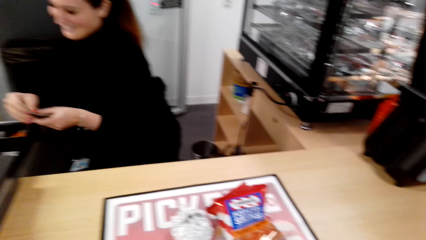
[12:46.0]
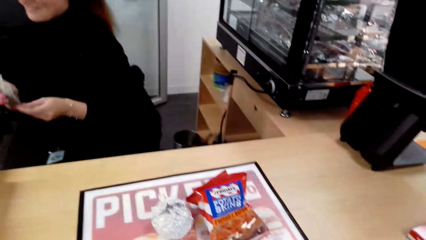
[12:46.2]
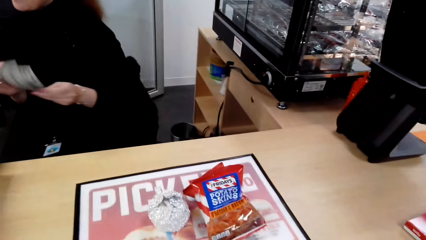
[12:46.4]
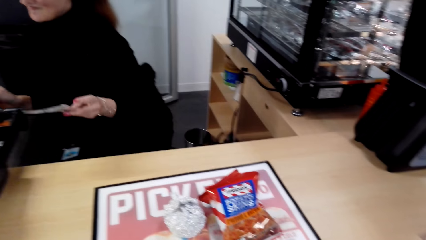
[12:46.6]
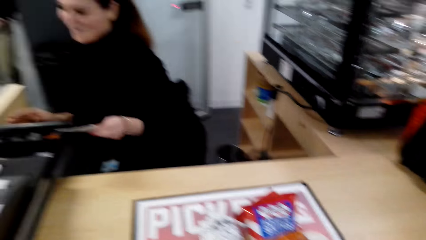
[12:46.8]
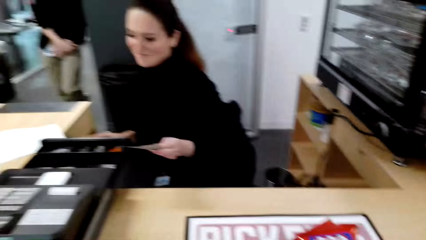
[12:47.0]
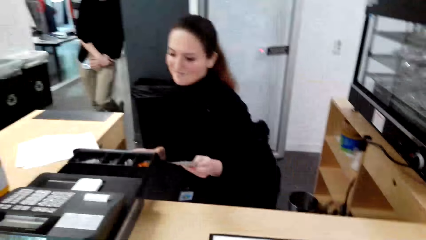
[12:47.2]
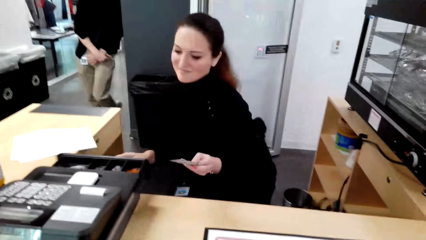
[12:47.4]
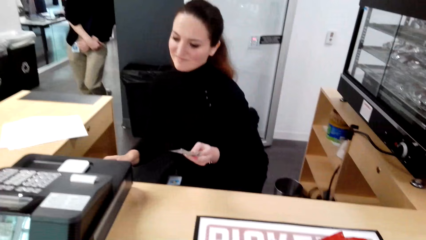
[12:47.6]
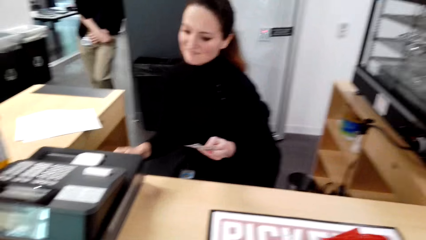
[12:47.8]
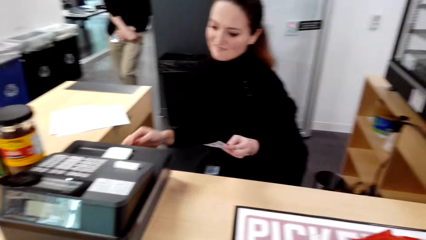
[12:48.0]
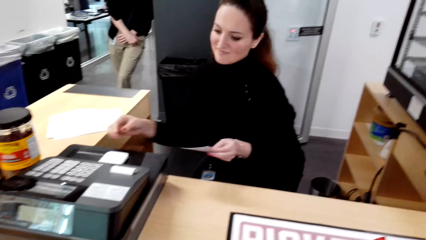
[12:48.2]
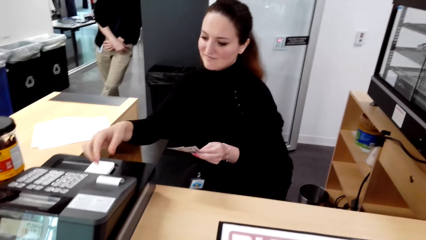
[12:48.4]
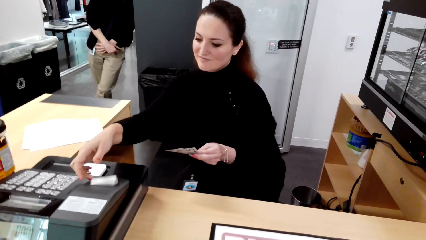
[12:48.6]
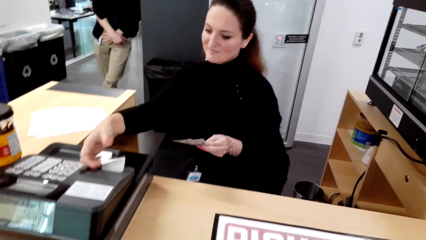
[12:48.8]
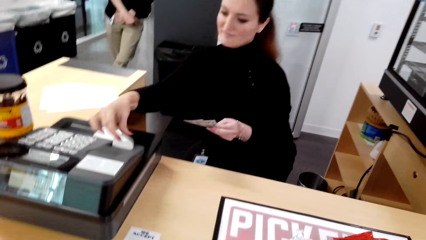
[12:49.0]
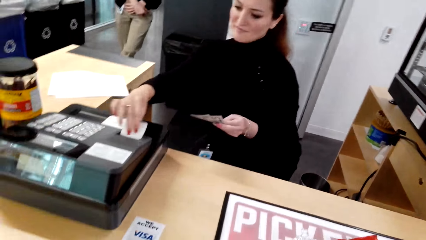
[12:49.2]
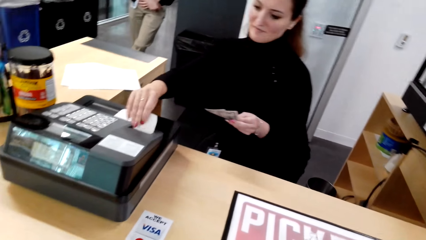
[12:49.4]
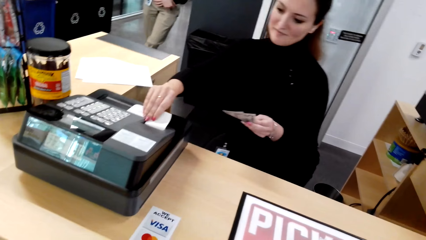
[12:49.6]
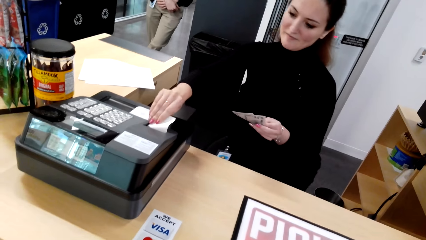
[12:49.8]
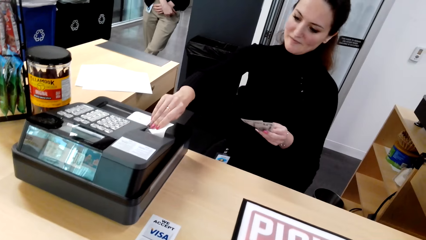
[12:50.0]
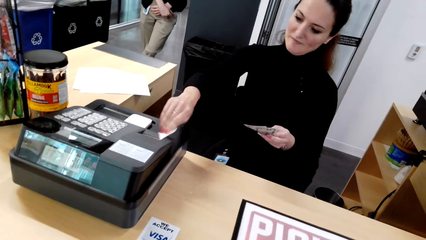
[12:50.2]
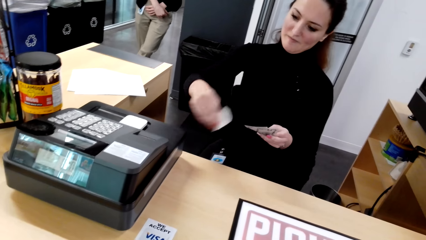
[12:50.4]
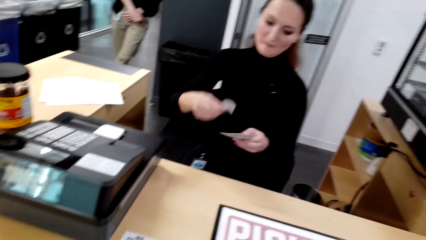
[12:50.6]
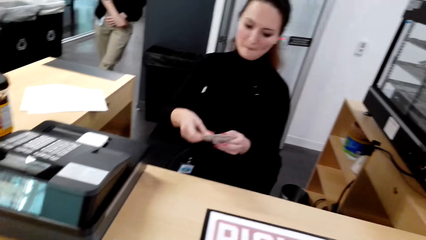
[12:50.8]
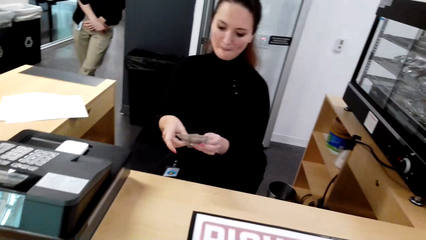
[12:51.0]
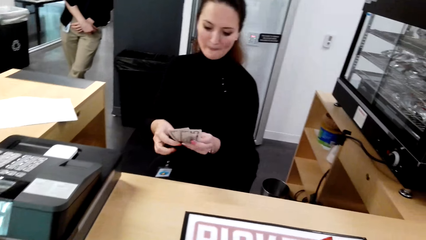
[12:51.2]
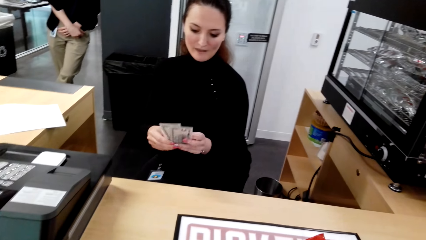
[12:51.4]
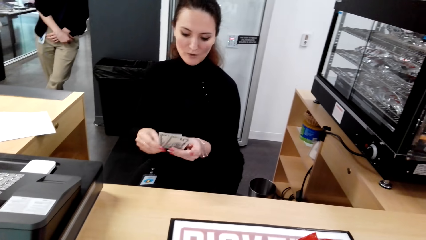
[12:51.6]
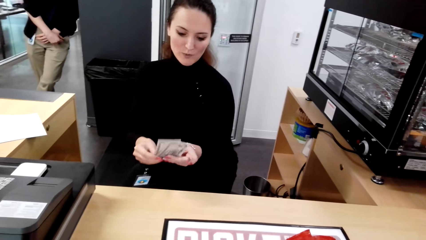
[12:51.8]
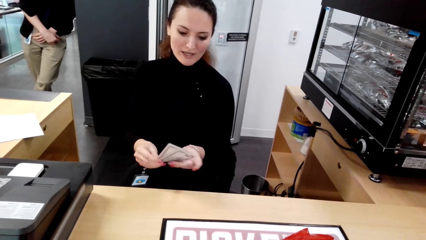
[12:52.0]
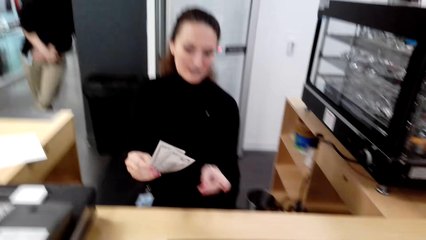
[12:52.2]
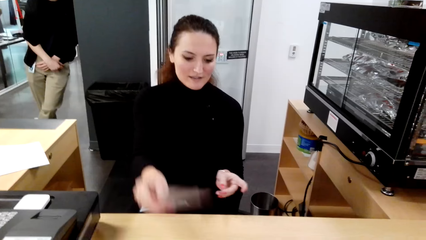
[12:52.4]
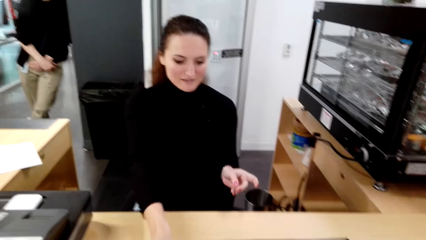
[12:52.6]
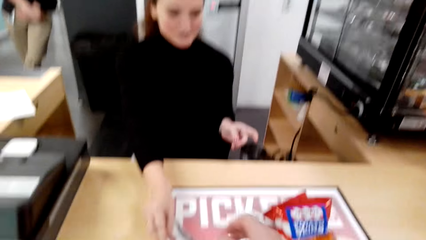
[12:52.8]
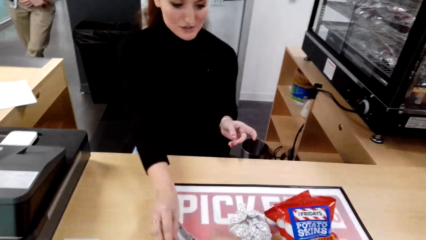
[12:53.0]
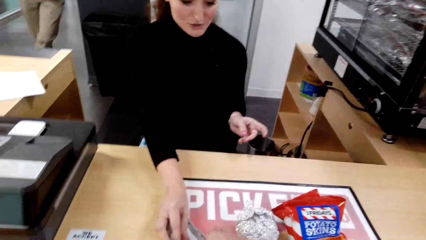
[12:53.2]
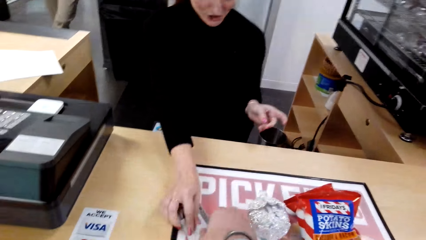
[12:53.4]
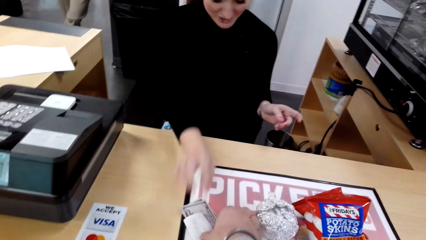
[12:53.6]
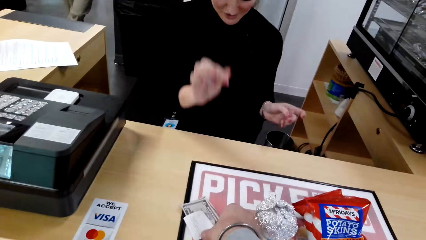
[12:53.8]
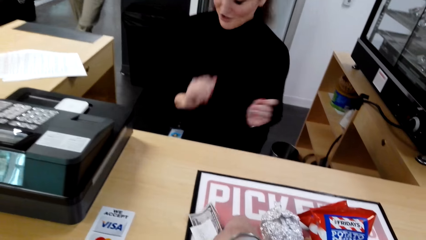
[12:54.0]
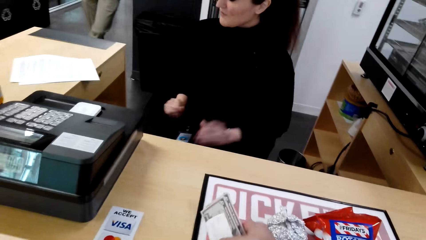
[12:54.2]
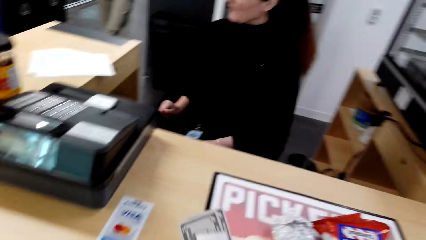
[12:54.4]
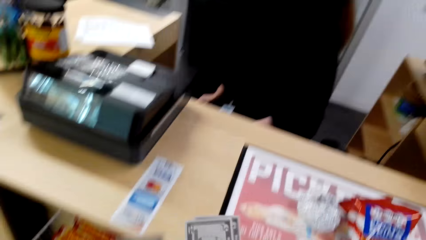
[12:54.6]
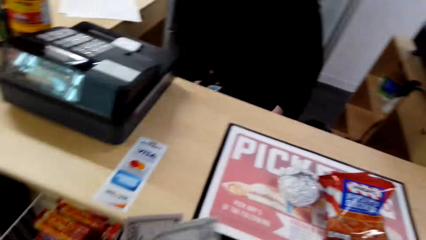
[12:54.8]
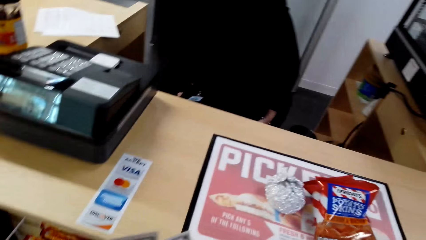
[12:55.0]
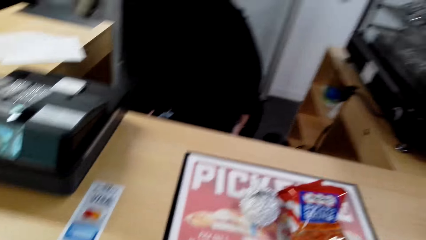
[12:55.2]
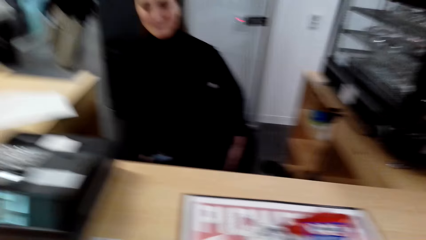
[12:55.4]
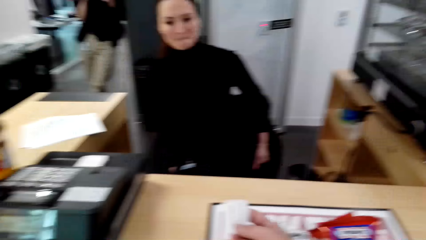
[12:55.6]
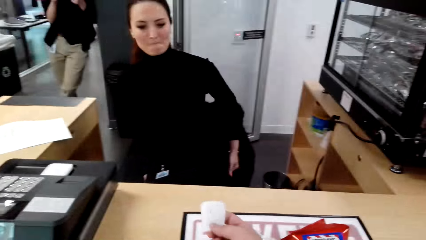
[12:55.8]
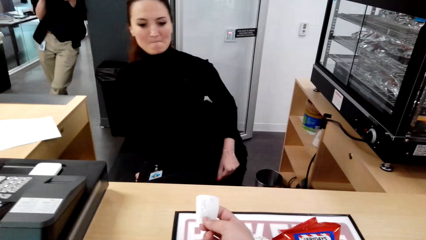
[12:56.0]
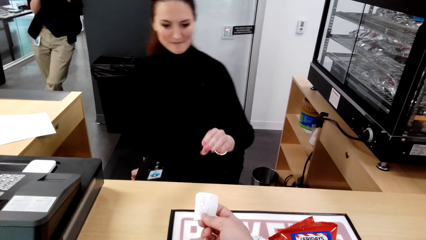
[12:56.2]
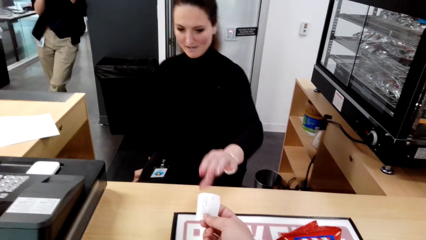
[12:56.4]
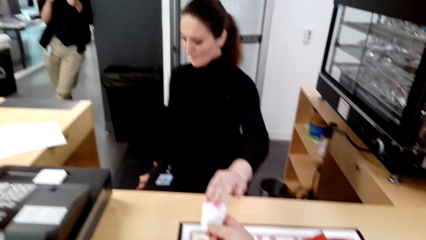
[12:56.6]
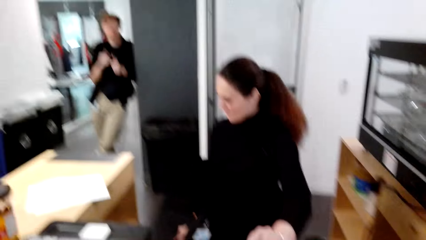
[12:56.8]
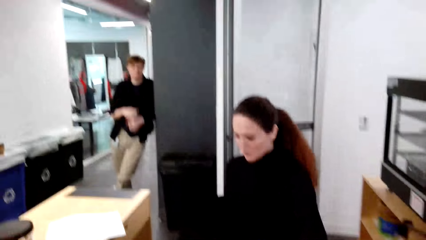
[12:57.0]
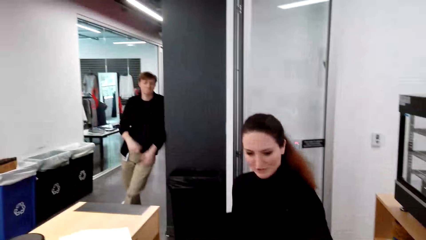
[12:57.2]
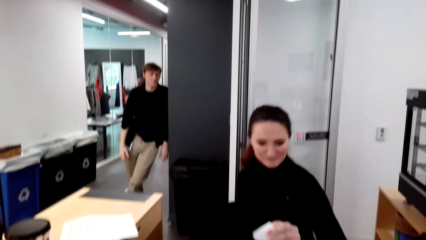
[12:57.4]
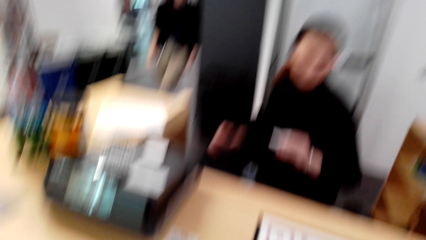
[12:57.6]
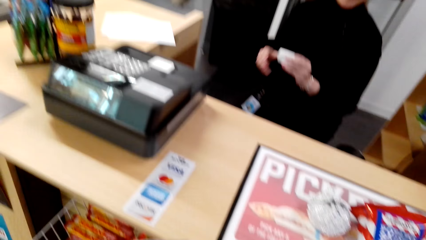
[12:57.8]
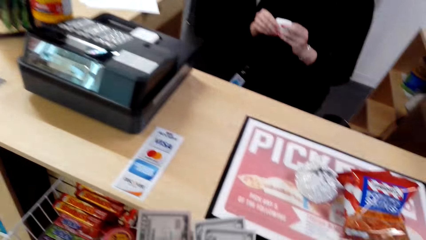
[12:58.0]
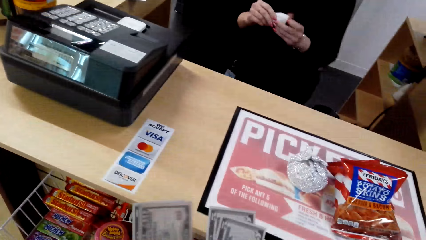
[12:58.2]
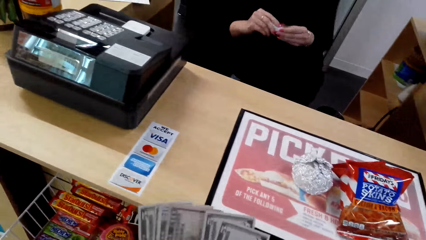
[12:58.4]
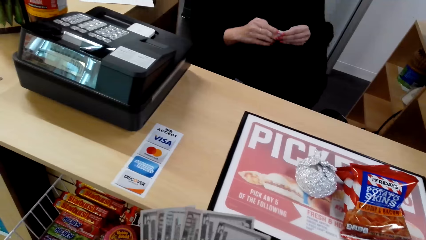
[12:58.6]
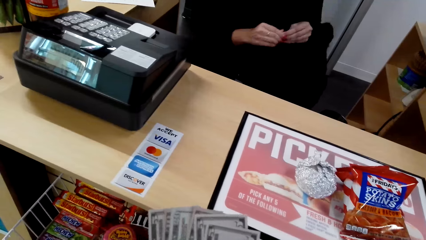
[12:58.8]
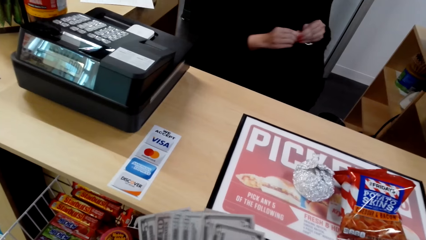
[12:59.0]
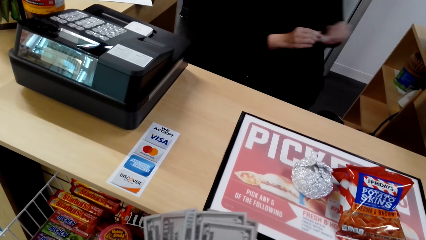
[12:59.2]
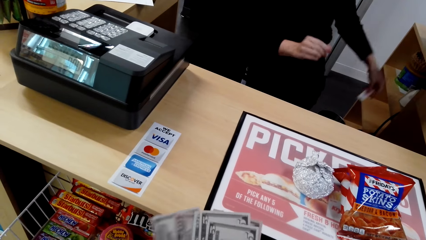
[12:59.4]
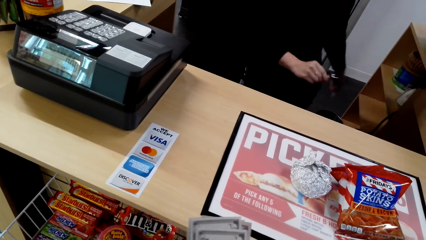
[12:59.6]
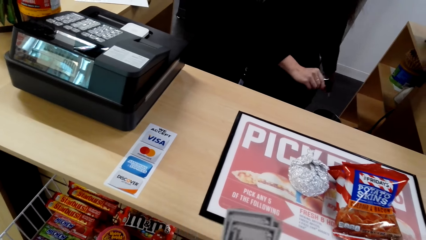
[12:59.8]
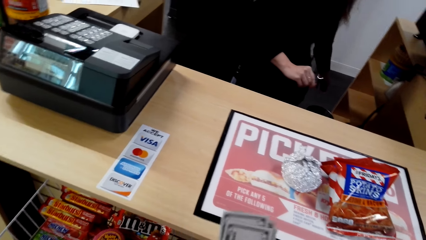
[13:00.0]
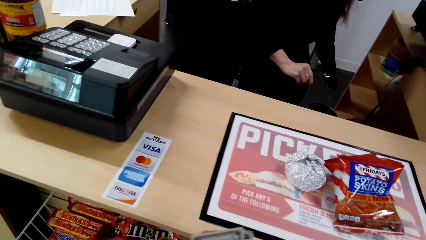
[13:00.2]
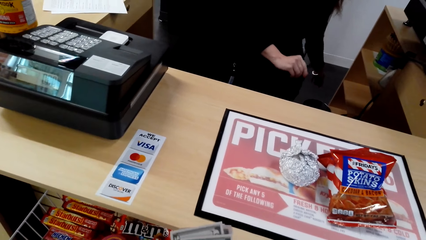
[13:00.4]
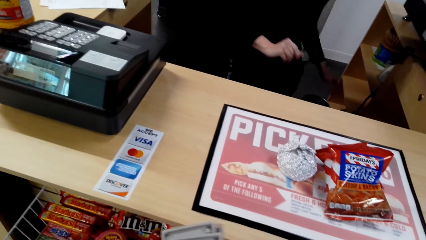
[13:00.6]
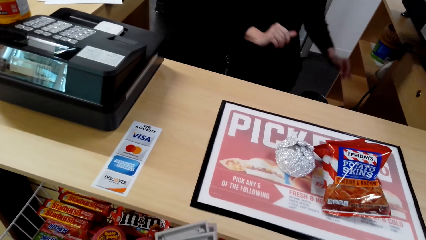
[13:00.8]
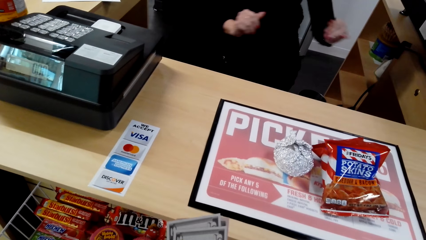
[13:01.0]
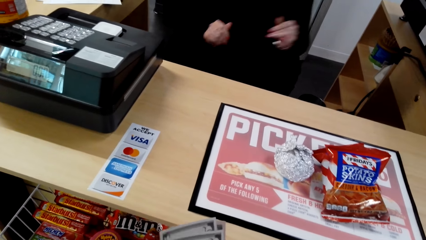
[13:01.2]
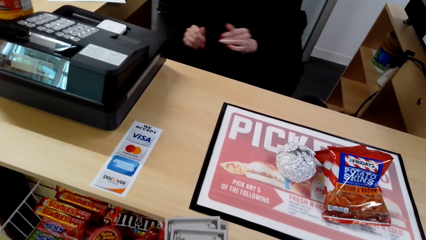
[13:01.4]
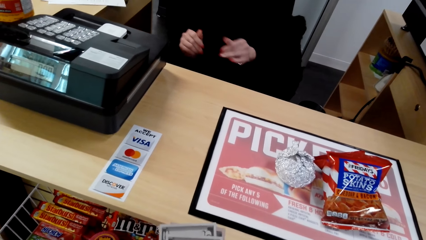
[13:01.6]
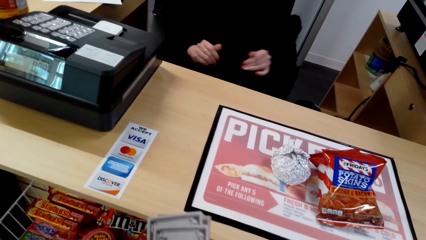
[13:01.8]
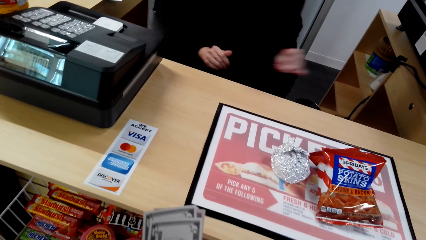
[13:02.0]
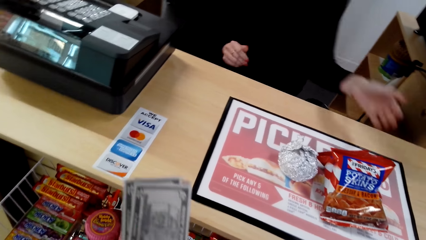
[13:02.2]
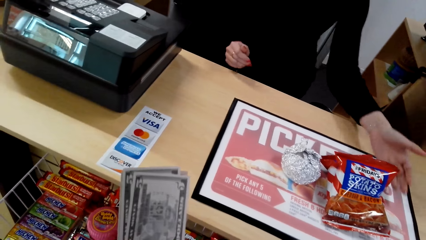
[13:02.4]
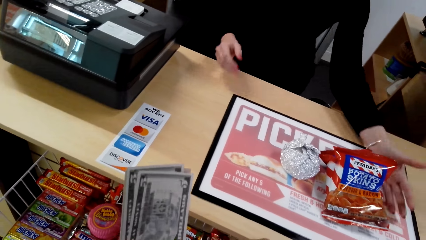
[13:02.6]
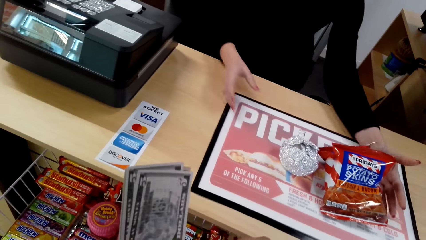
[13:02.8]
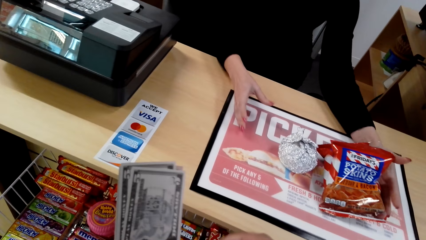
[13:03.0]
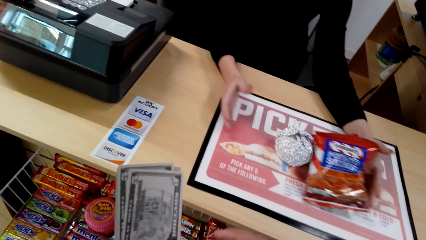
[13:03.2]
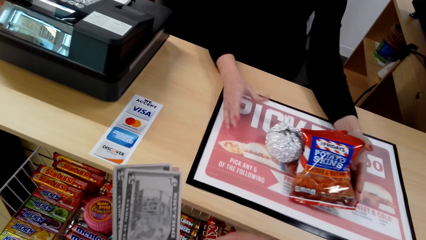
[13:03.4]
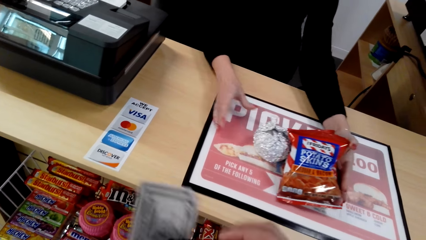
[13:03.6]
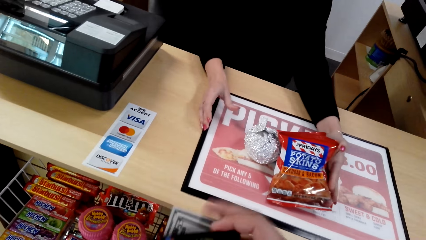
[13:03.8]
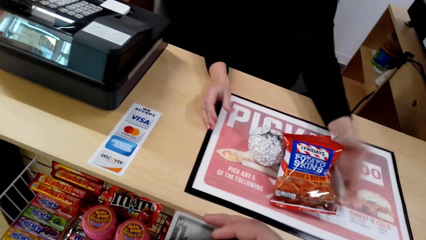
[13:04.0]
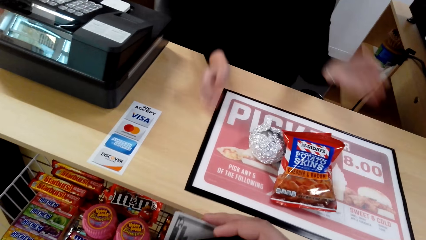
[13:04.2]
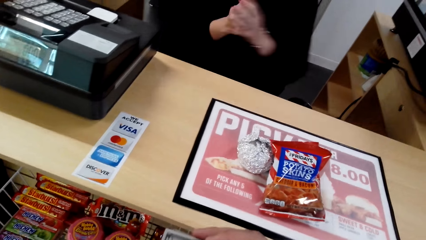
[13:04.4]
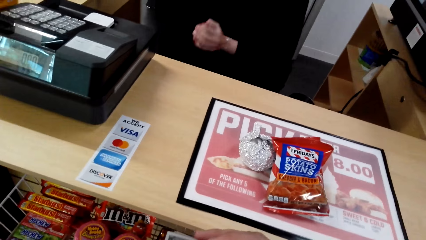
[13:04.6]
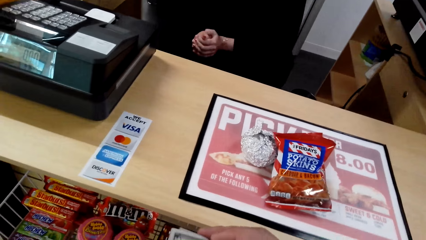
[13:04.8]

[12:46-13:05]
A woman counts money. The camera wearer closes the counter rack. The woman prints the receipt. The woman gives the camera wearer receipts and change. The camera wearer converses with the woman. They take money from the counter. They count the money. The woman throws the receipt on the floor. The woman pushes the items with her hands.
